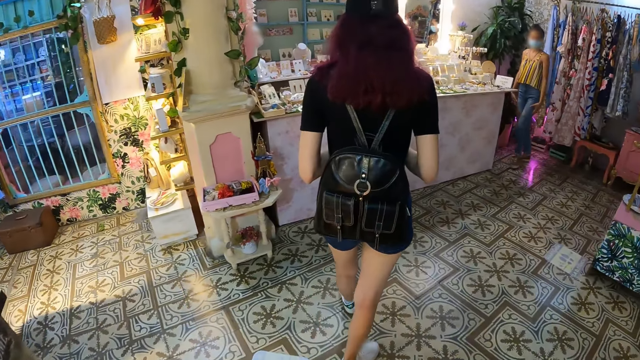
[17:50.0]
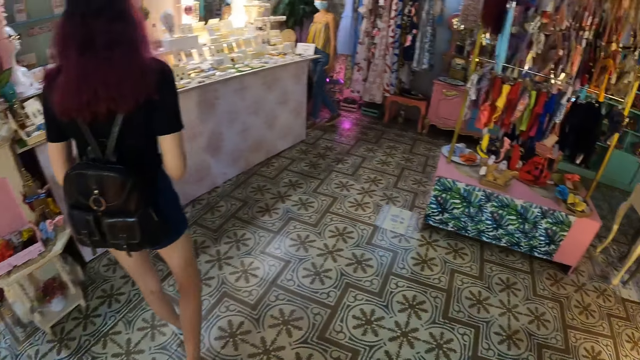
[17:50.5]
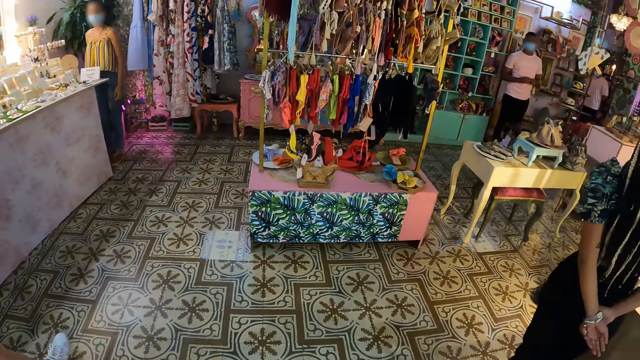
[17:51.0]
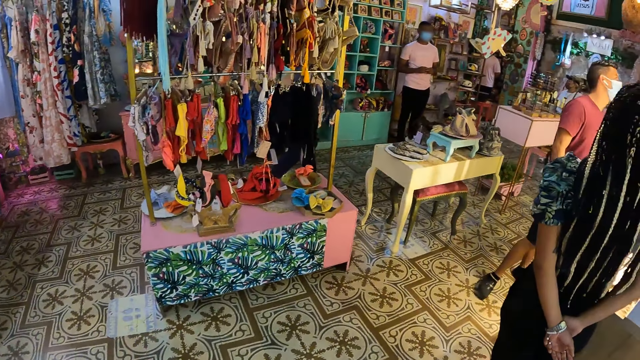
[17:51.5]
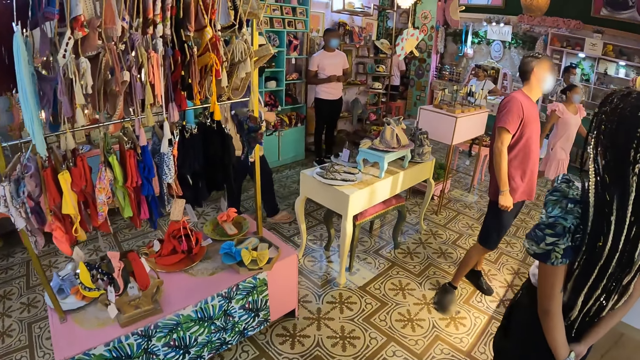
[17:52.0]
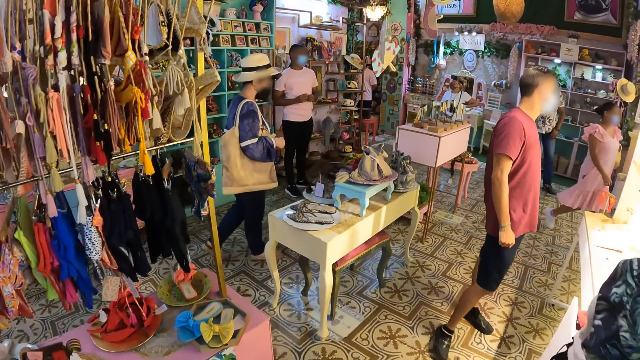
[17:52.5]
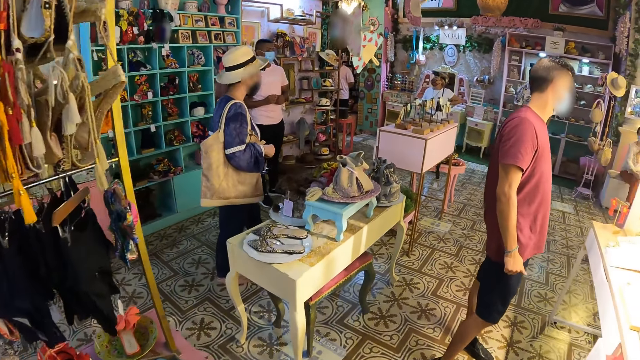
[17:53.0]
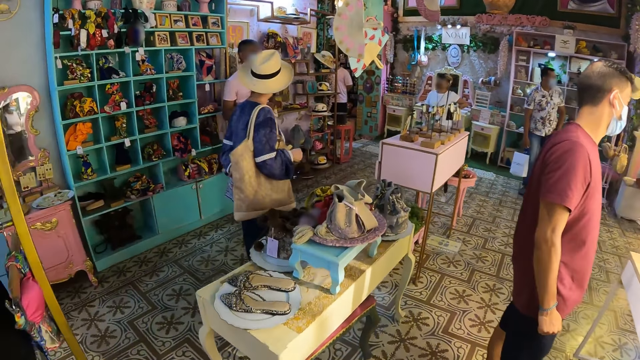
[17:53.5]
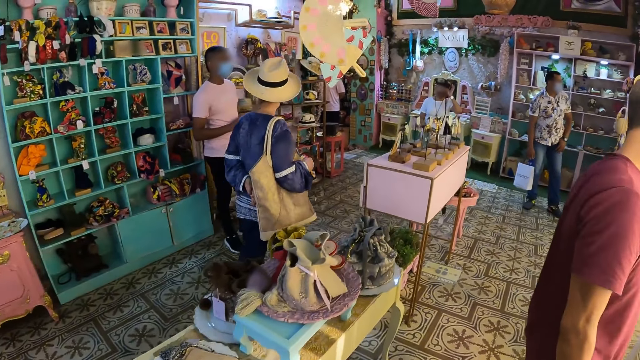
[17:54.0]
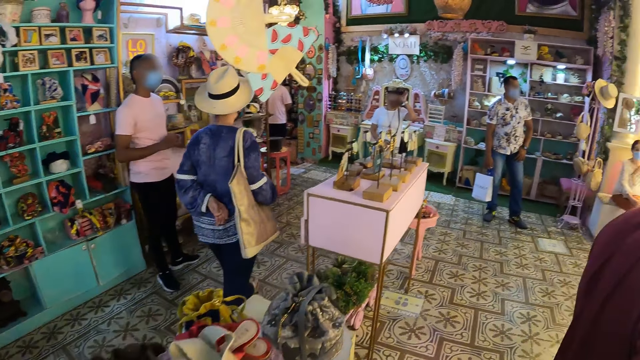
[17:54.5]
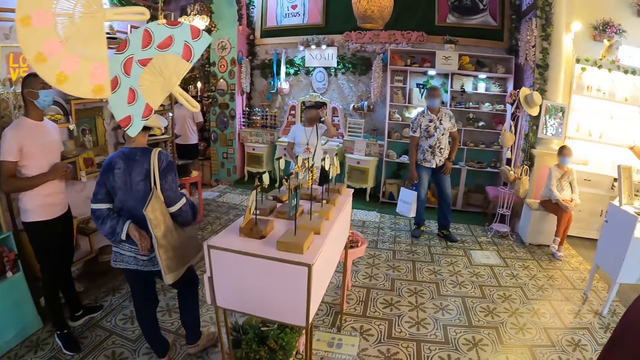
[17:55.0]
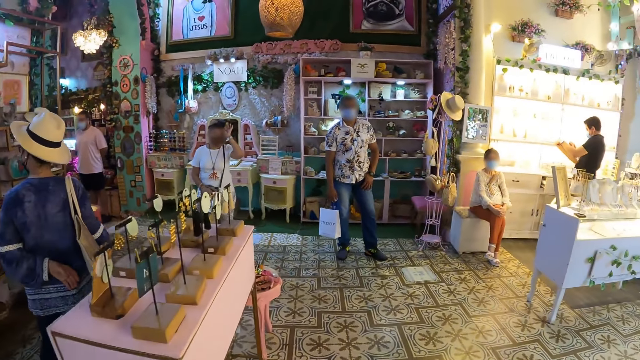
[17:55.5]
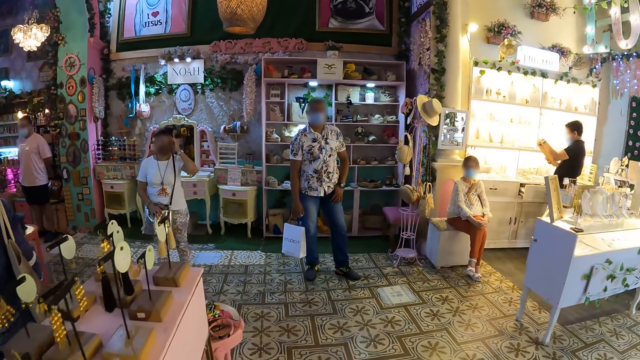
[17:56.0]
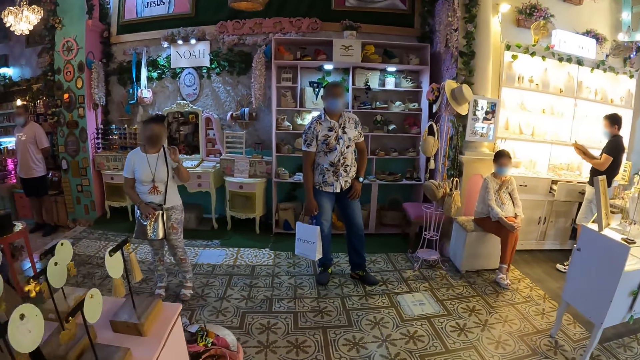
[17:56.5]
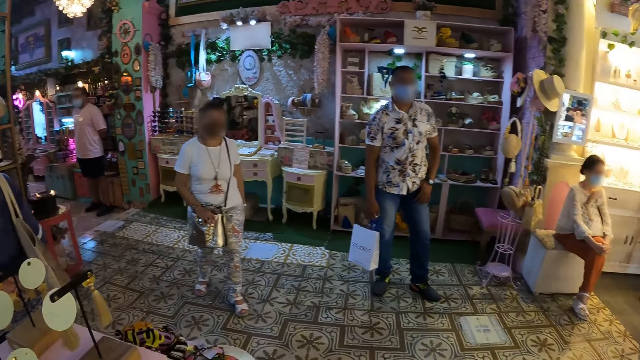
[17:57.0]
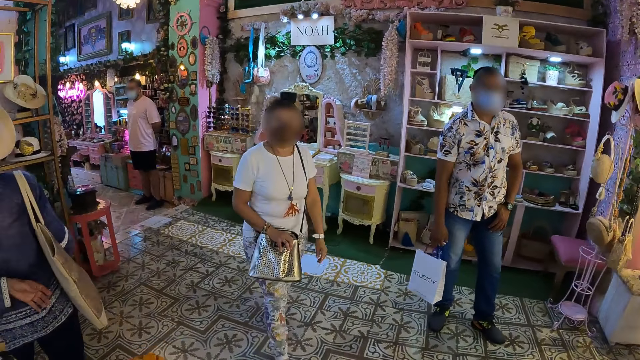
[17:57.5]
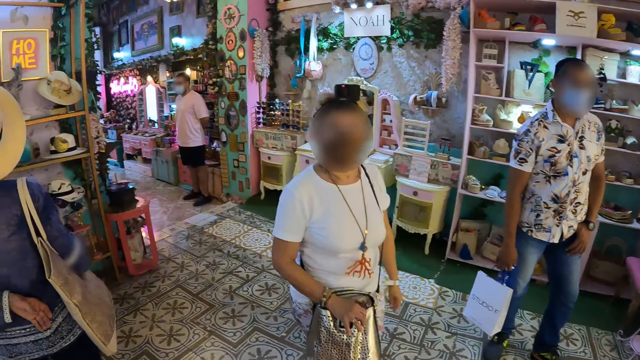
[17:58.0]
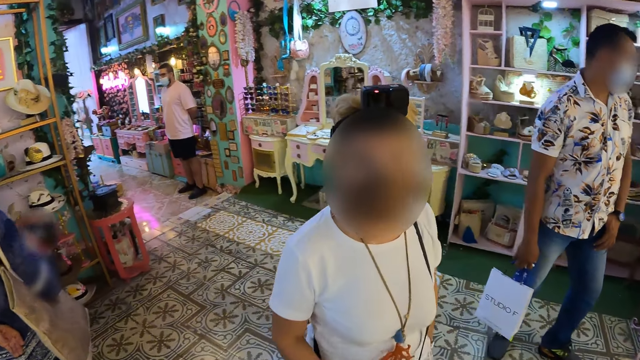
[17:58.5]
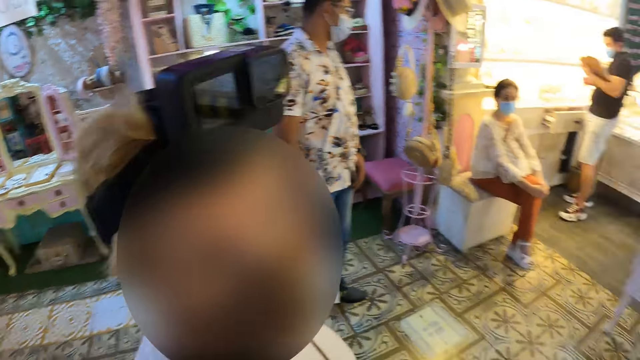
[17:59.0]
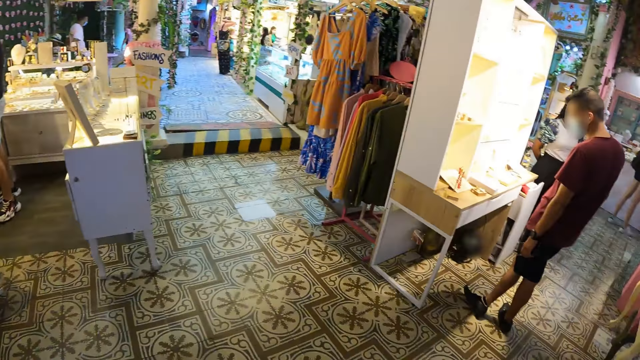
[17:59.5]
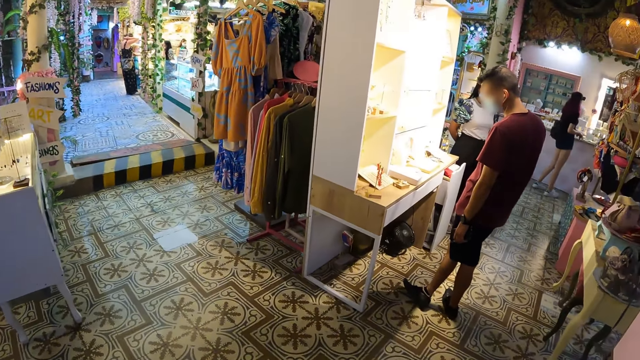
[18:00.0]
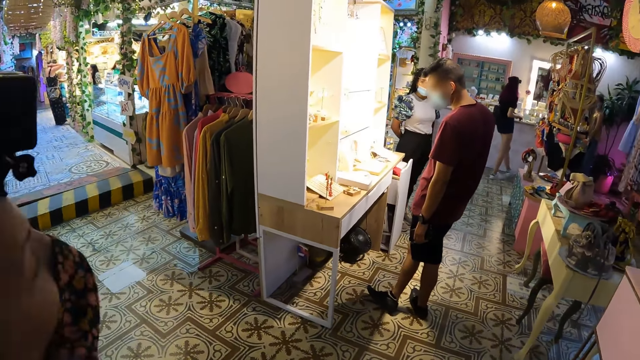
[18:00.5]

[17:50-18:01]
The woman touches her head with her left hand. The woman holds a bag with her right hand.

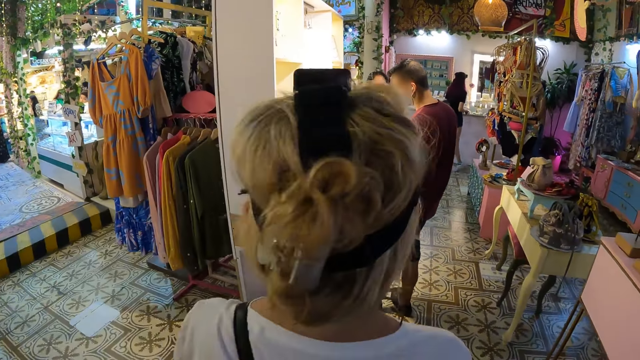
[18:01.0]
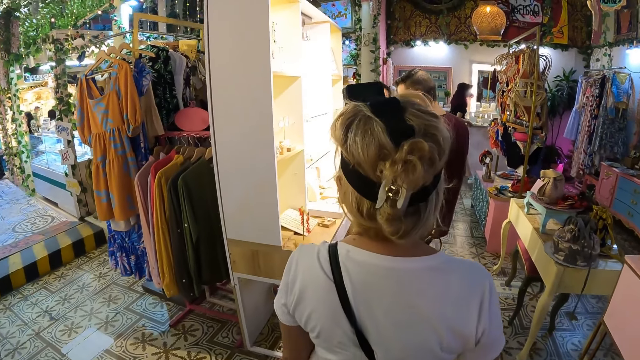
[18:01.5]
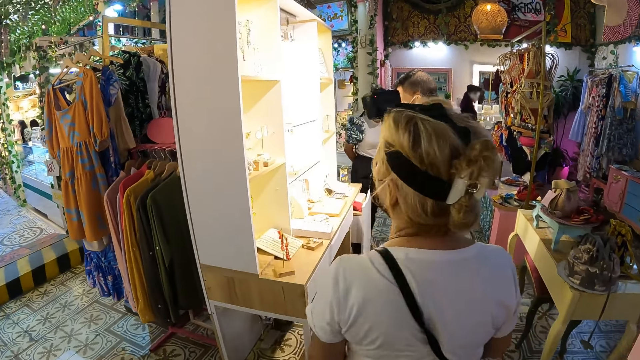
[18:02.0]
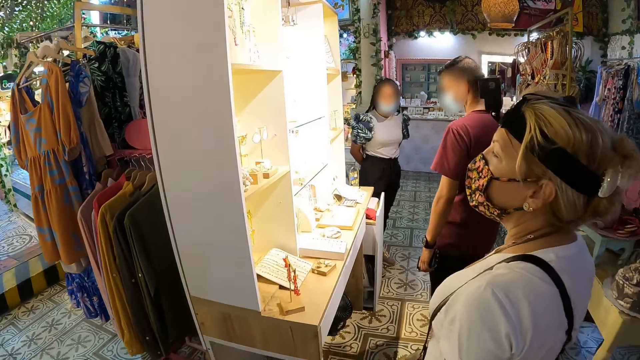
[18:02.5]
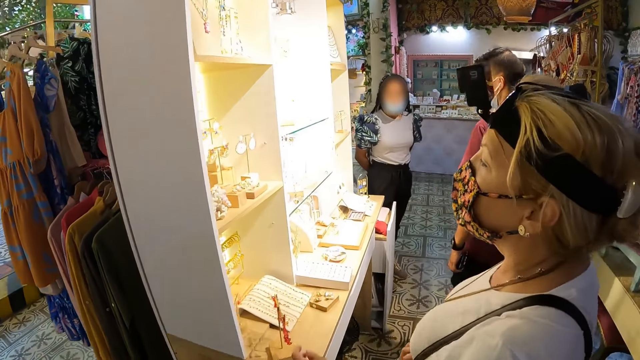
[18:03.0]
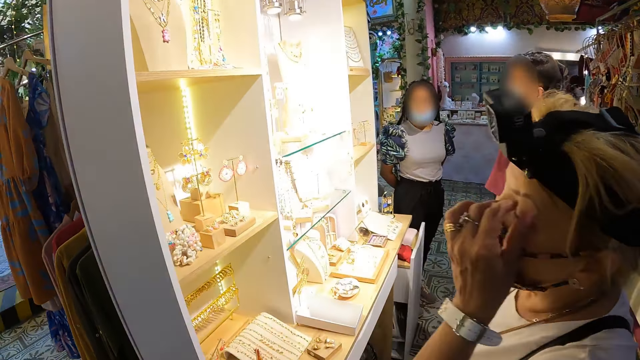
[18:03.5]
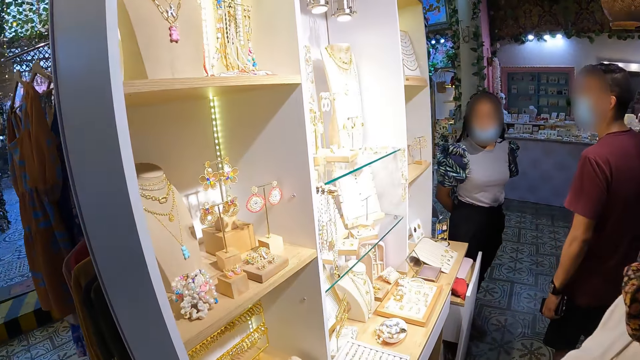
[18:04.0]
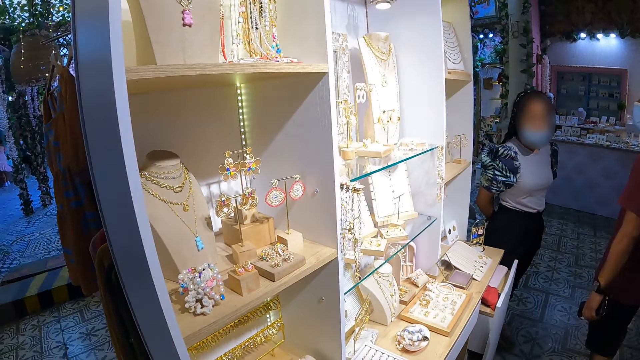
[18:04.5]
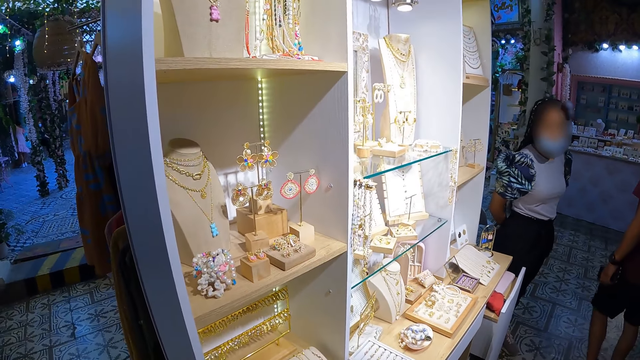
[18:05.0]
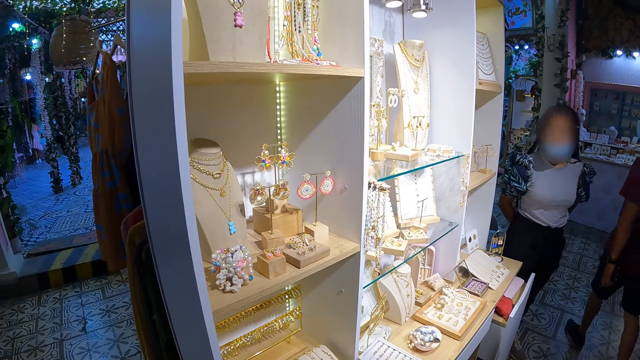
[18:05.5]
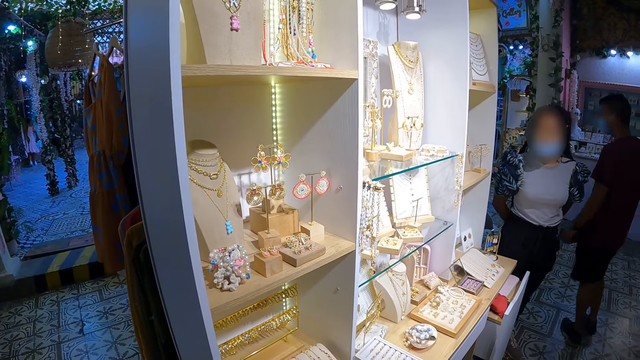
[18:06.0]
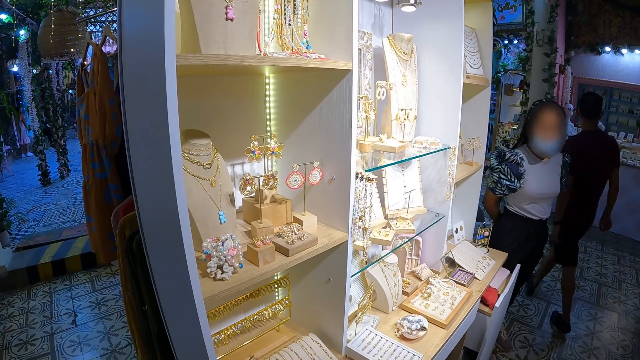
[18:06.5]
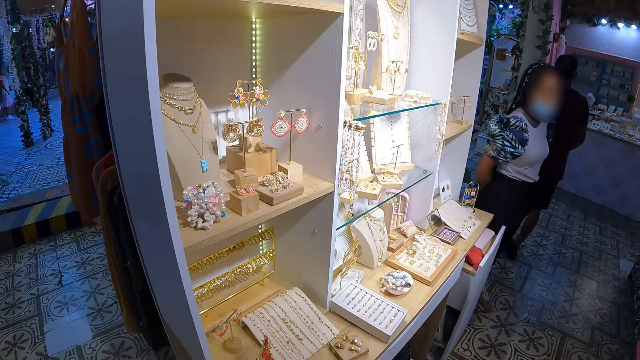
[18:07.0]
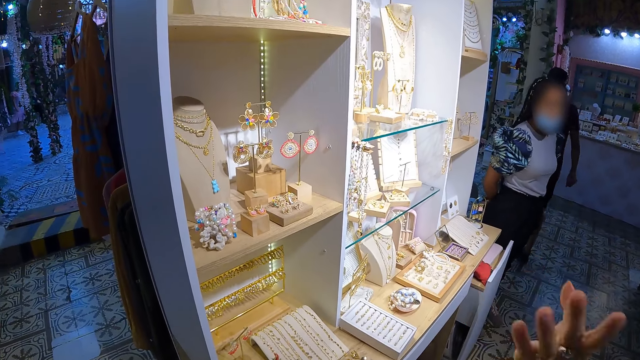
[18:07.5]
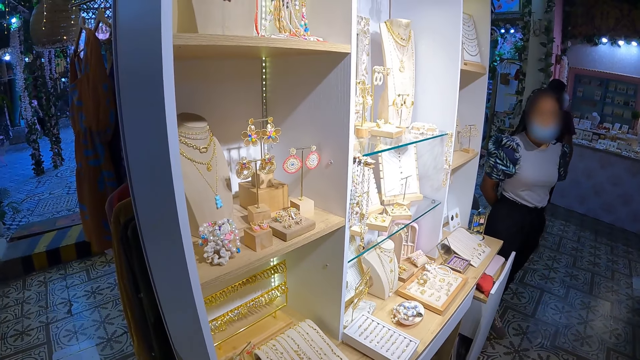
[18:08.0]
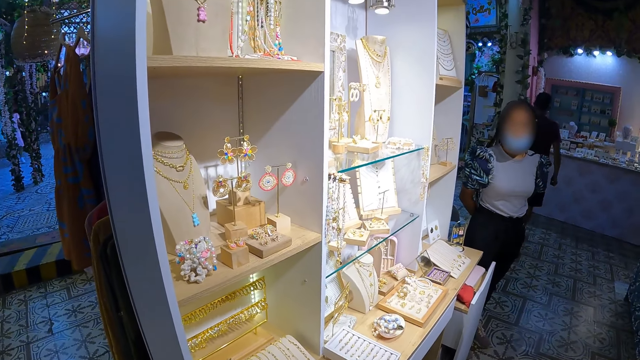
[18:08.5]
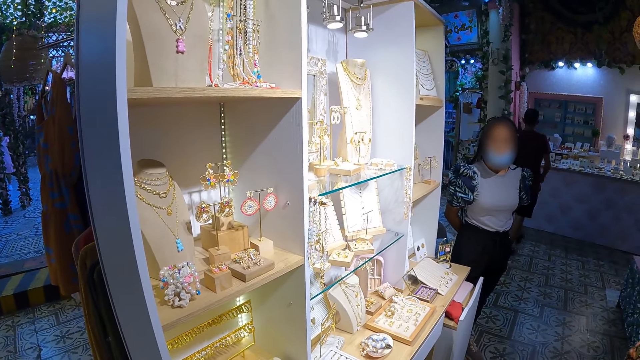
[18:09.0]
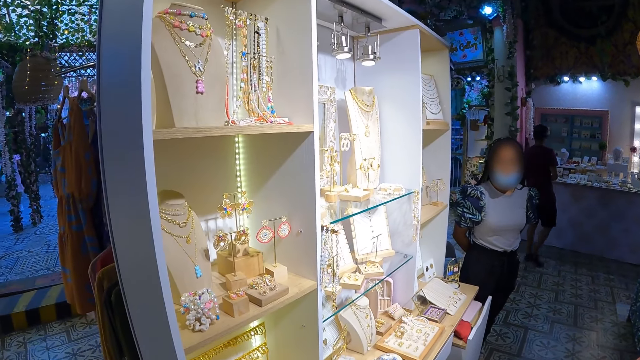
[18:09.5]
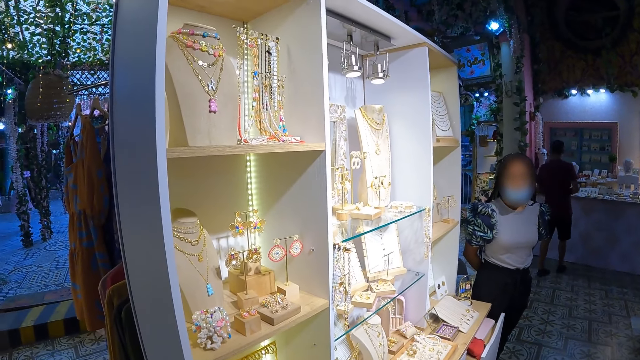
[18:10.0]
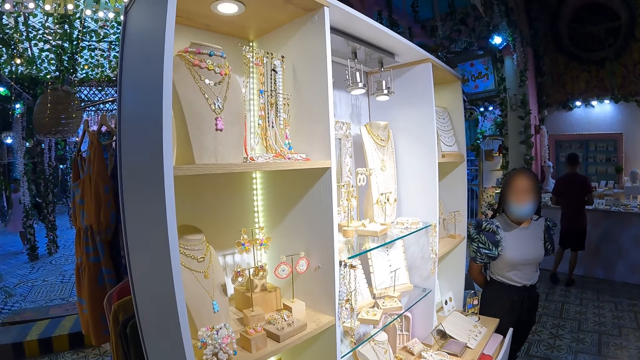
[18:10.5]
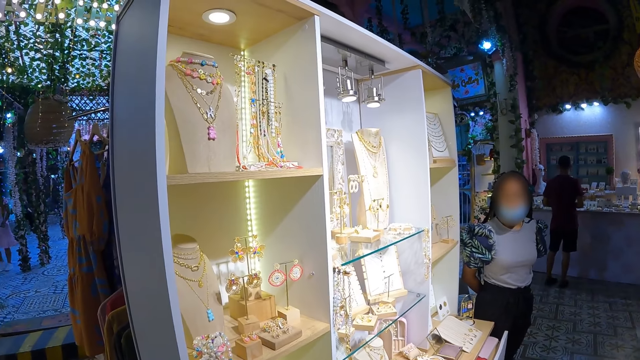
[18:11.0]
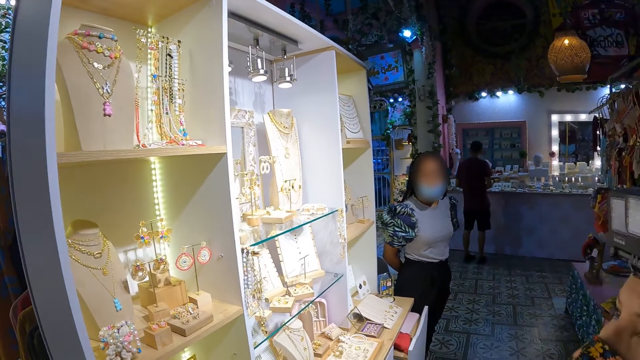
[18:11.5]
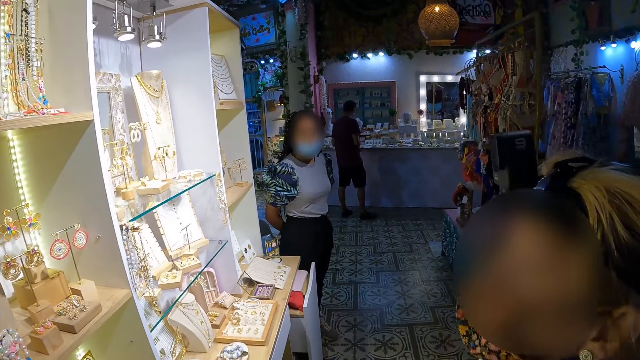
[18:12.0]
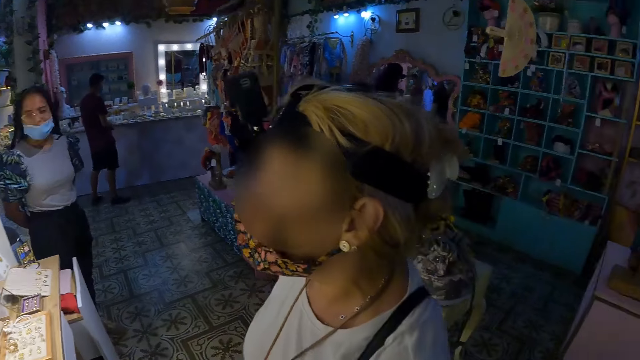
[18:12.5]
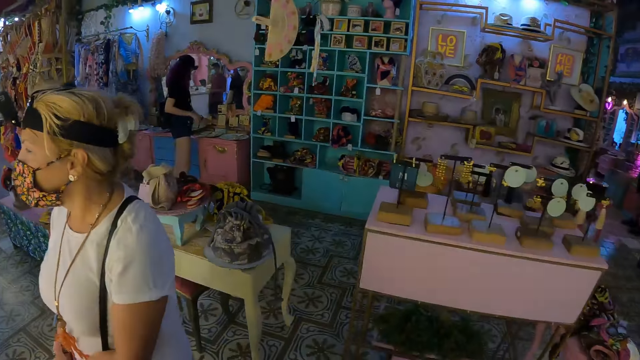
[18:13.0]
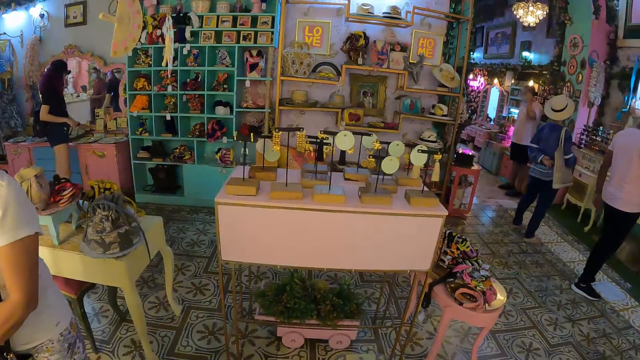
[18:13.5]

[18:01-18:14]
The camera wearer interacts with the woman. The woman touches her face with her left hand. The camera wearer looks around.
